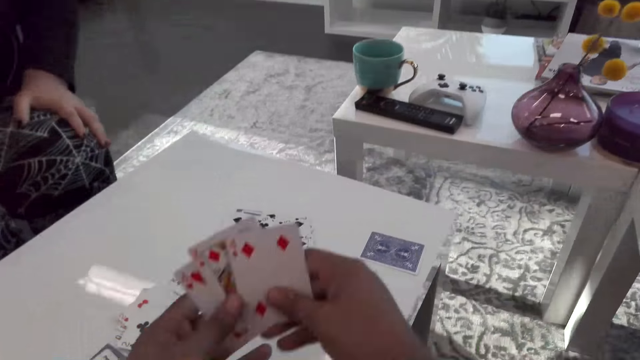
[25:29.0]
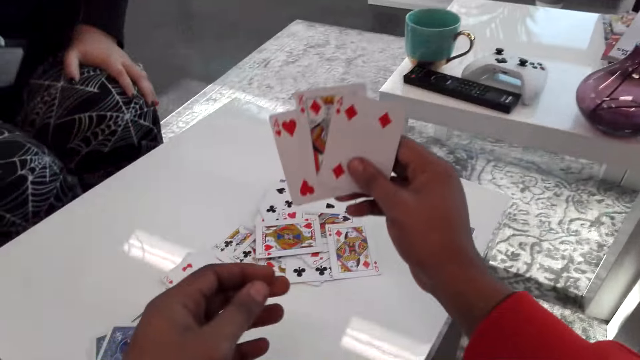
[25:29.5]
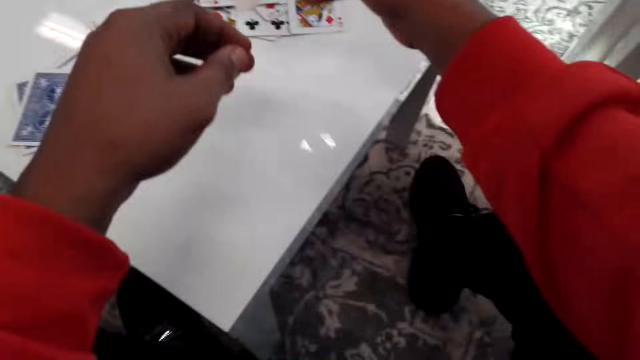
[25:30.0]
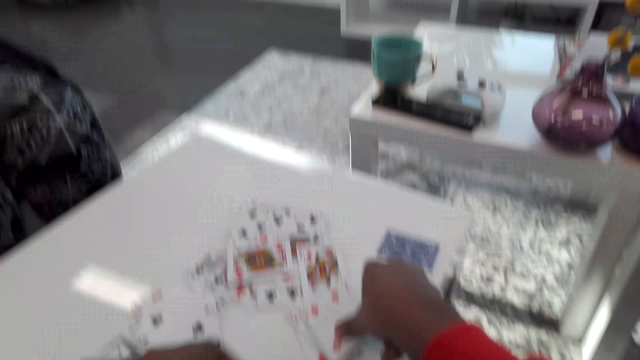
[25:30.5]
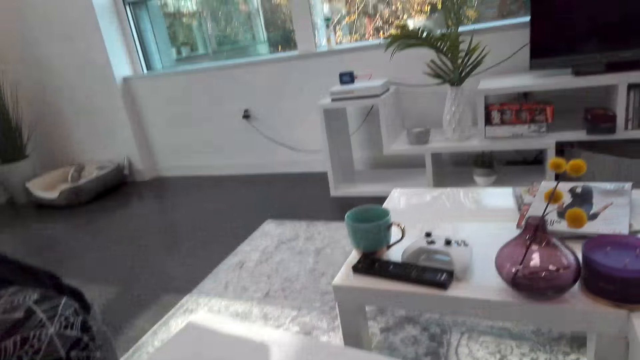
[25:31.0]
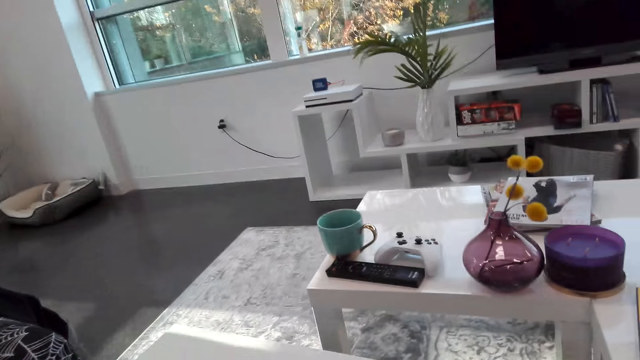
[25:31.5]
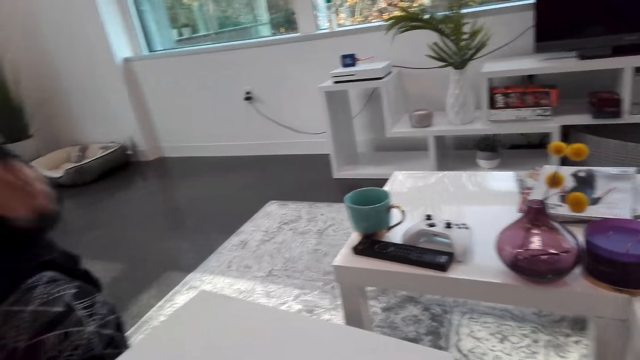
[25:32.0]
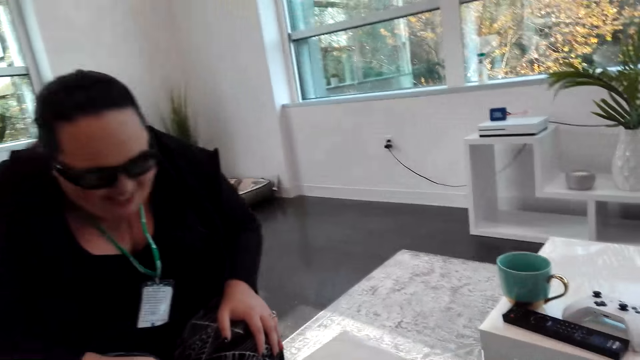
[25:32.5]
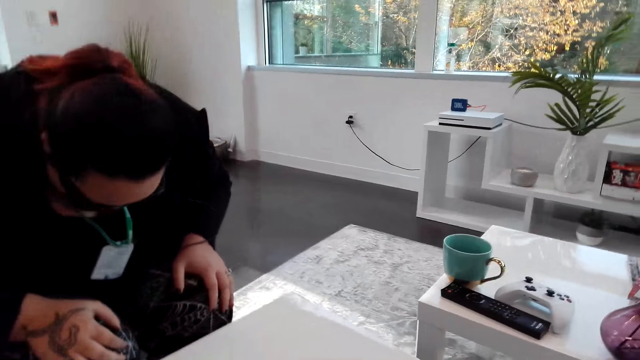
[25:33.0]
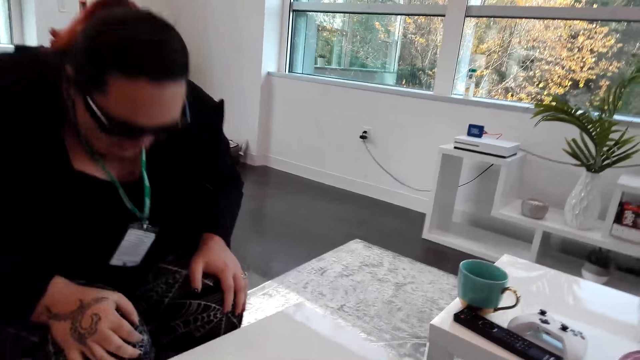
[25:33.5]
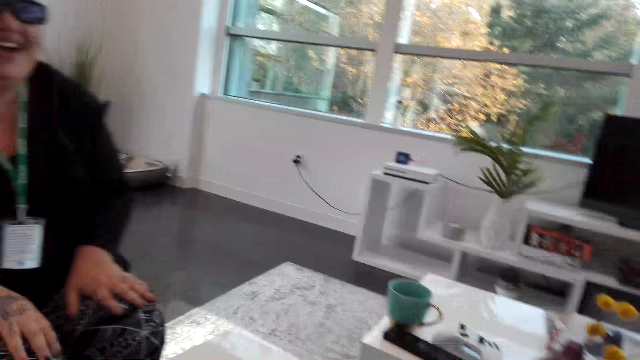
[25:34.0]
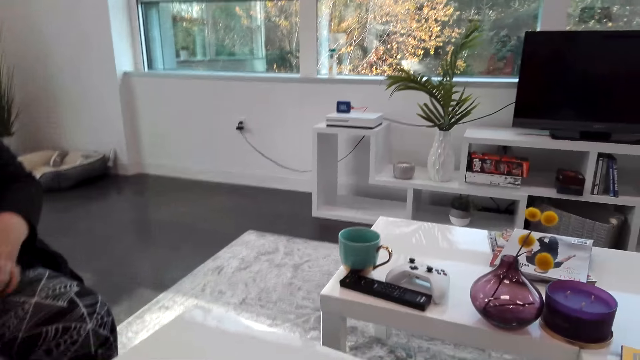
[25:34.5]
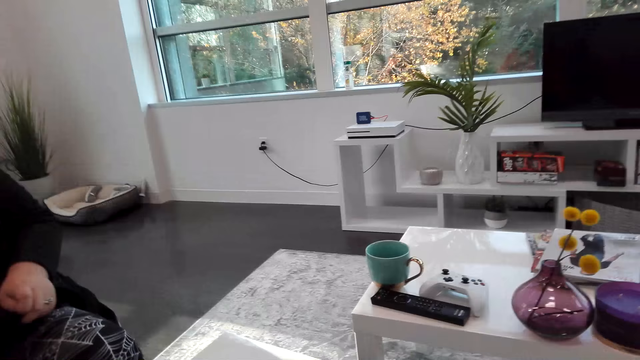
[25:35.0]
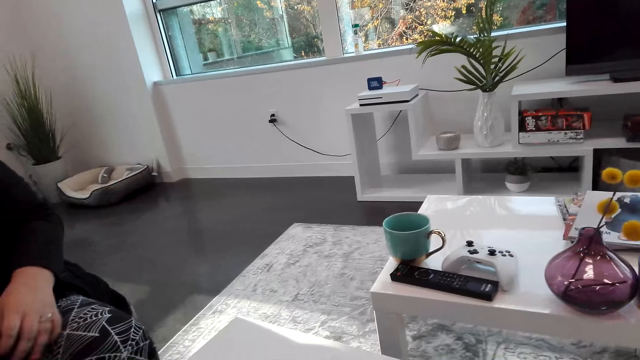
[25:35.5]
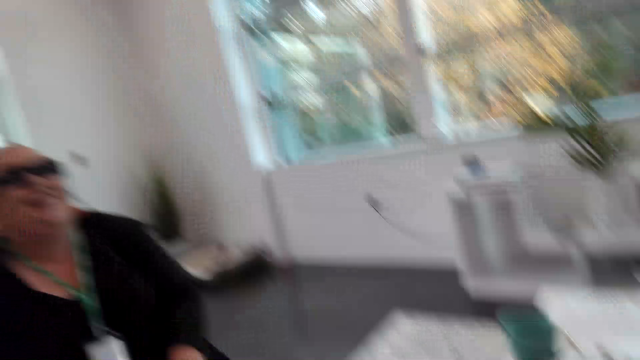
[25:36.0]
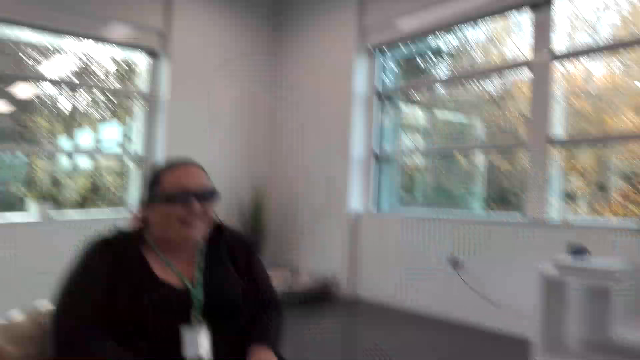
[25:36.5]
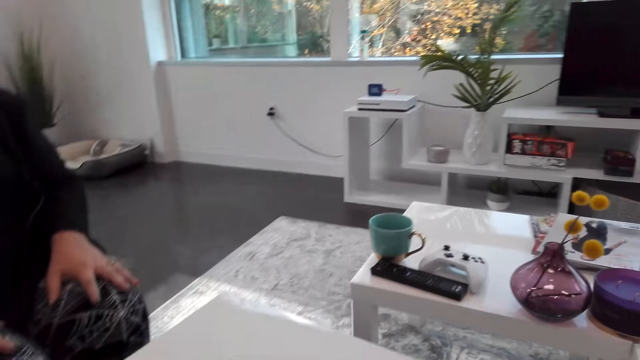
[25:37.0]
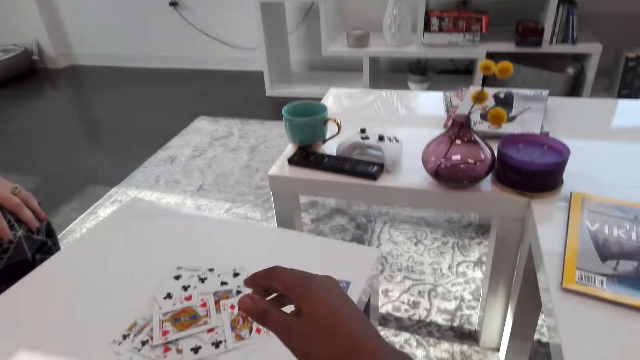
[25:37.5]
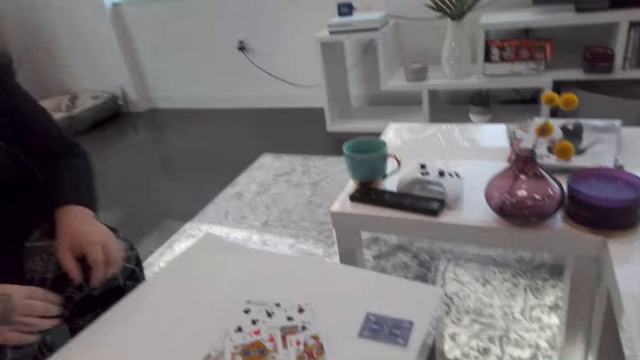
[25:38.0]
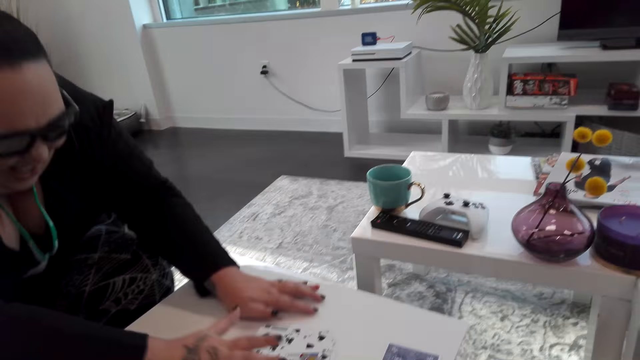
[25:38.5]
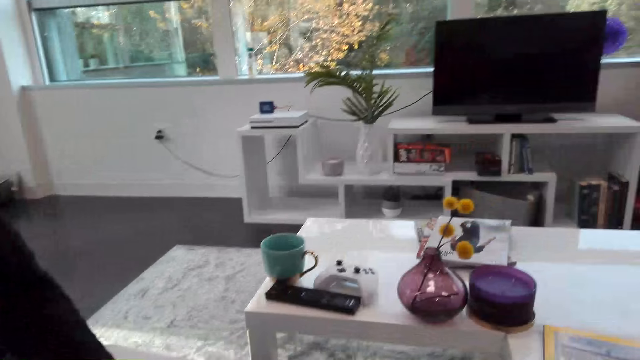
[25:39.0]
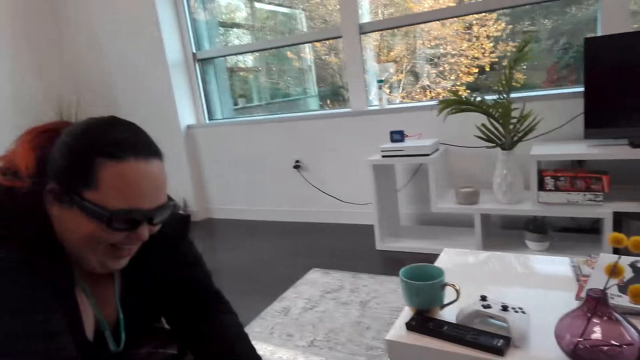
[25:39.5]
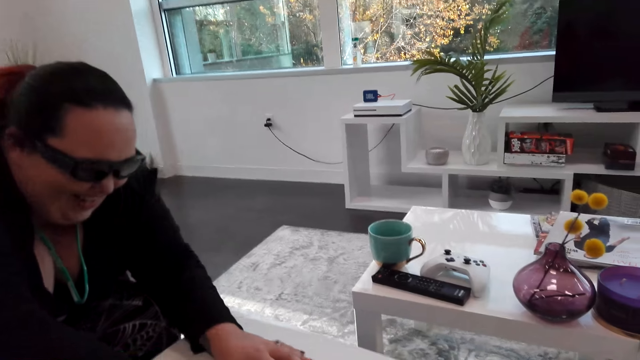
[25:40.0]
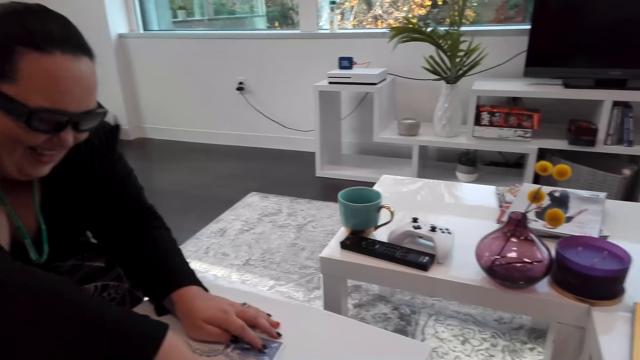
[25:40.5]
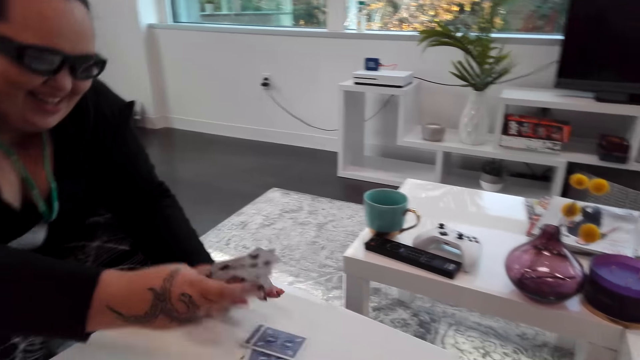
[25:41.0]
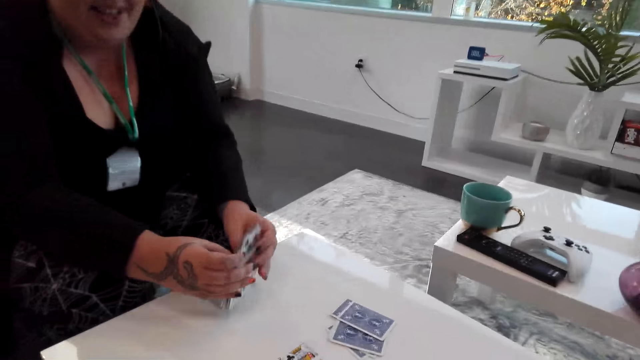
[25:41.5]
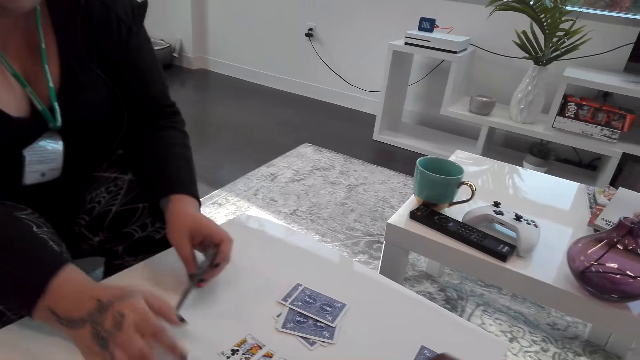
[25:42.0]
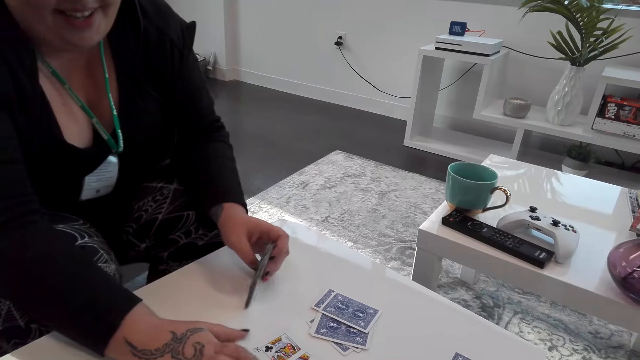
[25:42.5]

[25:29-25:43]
The camera wearer plays a card and looks around. A woman picks cards.

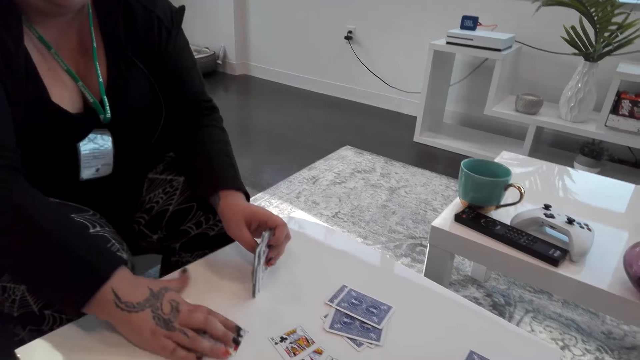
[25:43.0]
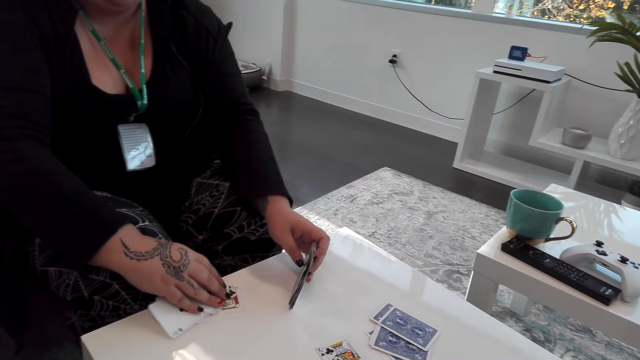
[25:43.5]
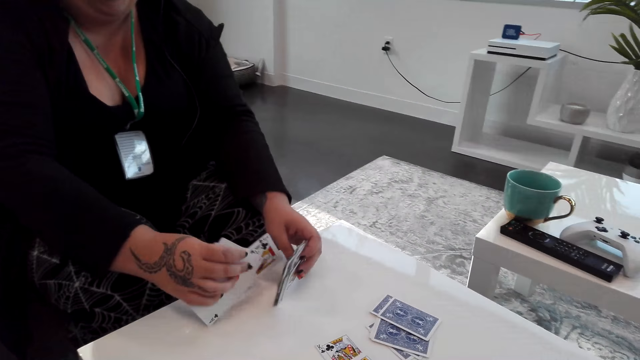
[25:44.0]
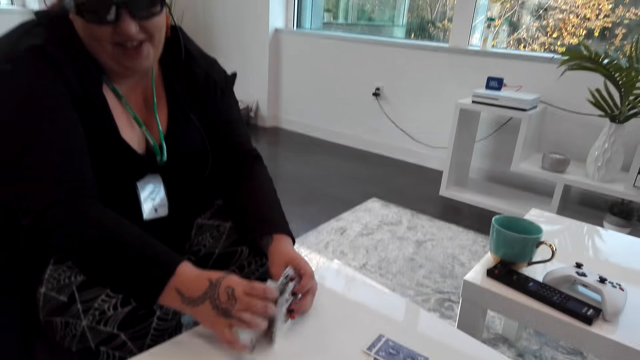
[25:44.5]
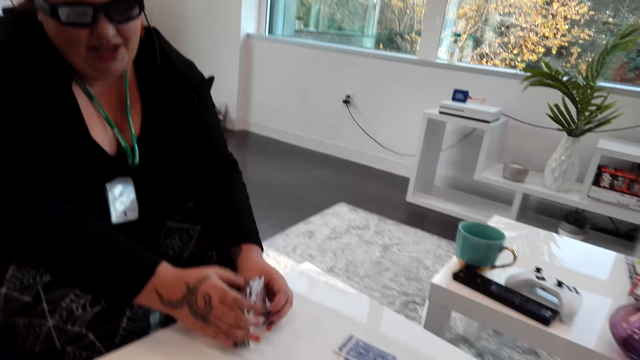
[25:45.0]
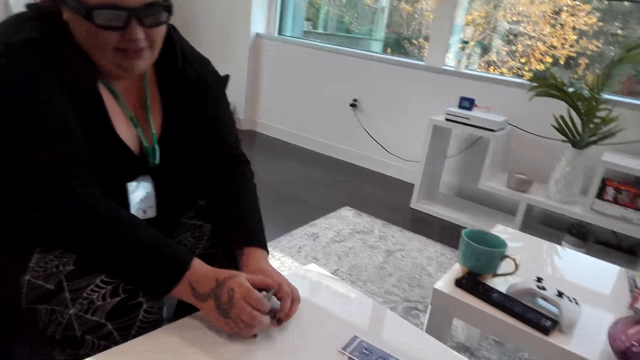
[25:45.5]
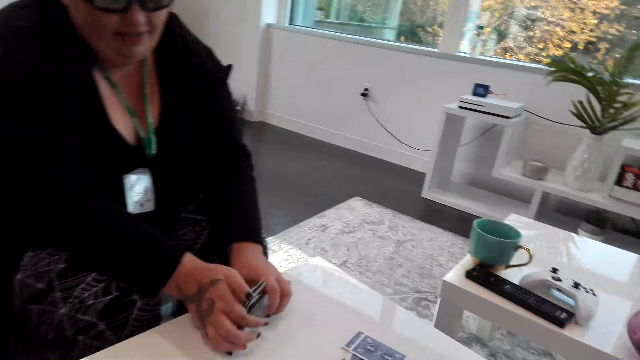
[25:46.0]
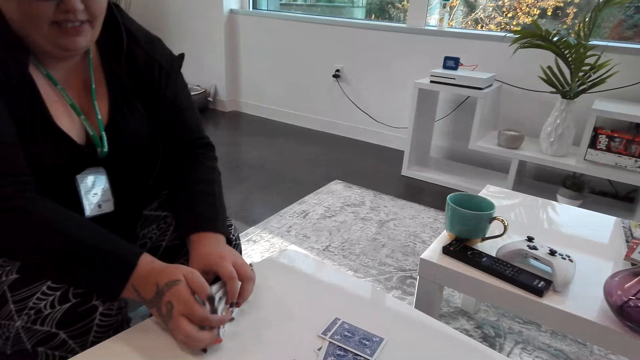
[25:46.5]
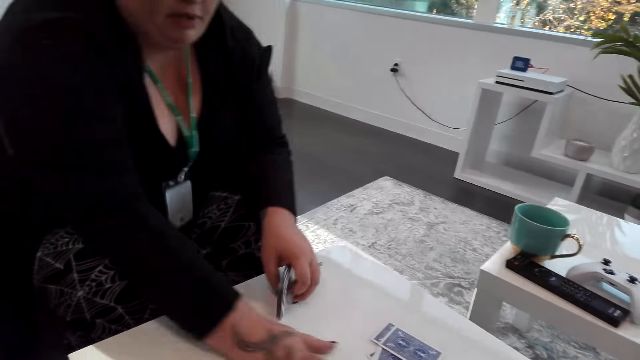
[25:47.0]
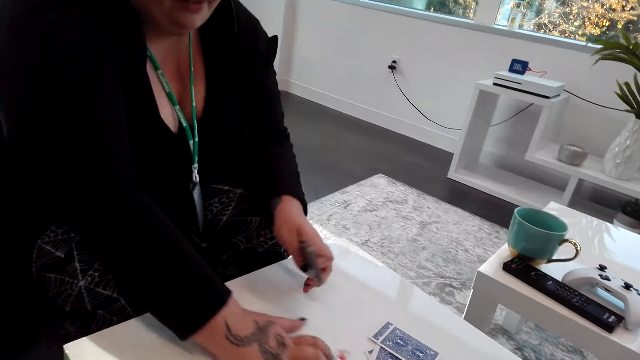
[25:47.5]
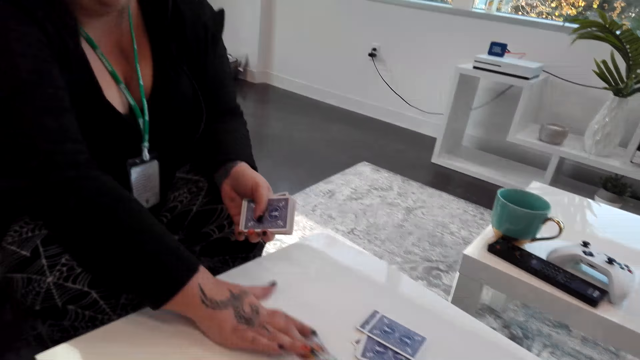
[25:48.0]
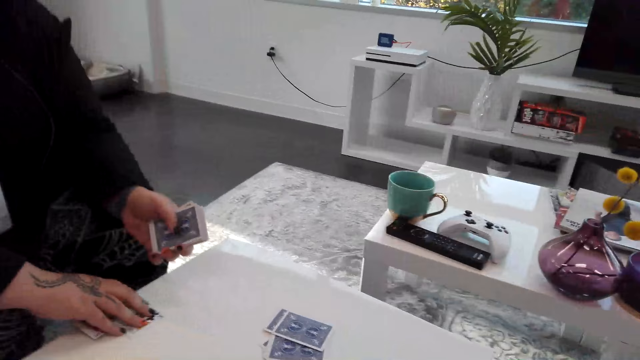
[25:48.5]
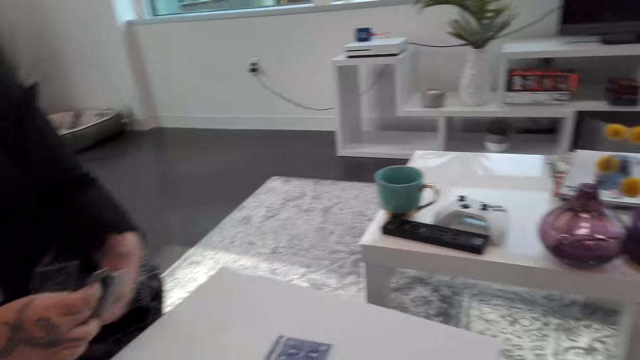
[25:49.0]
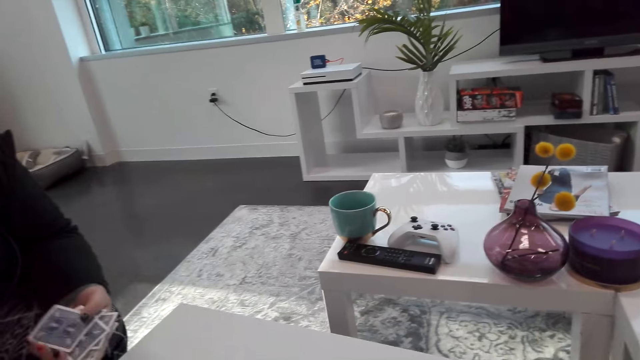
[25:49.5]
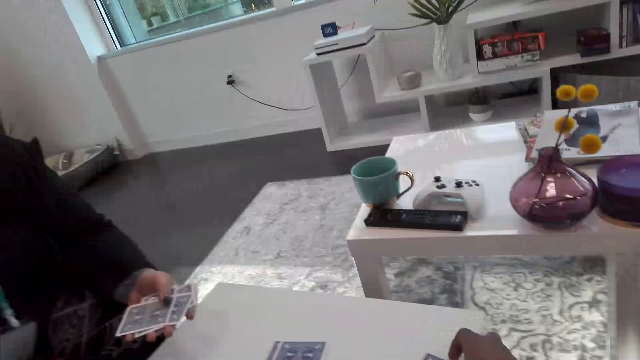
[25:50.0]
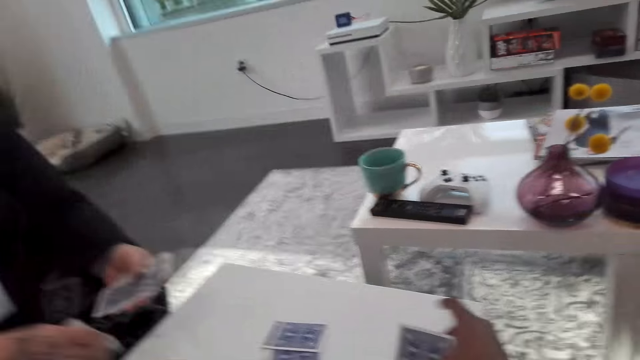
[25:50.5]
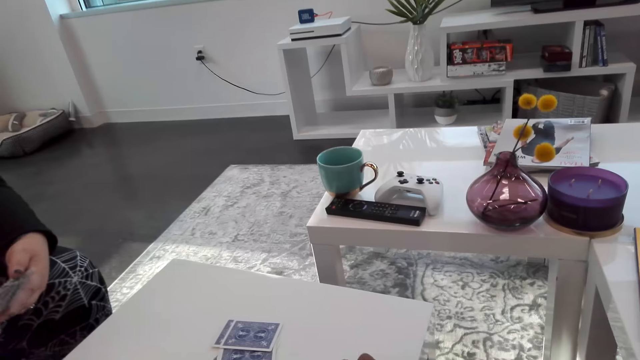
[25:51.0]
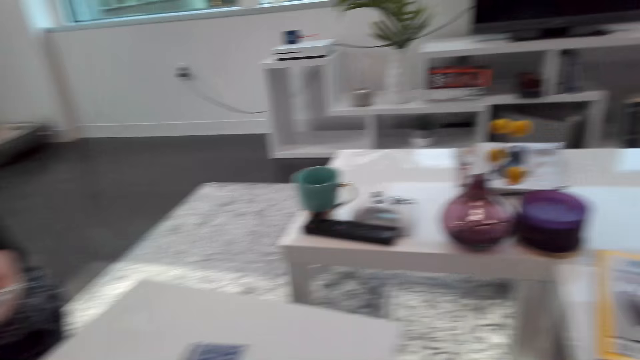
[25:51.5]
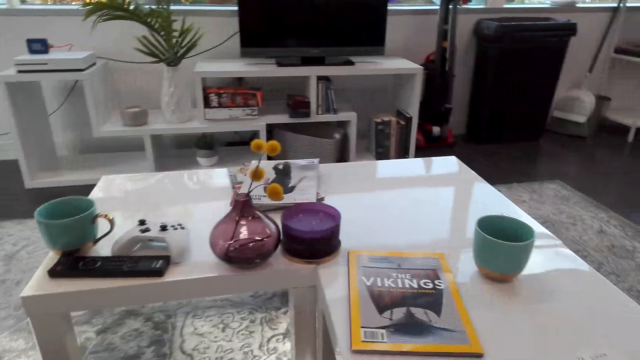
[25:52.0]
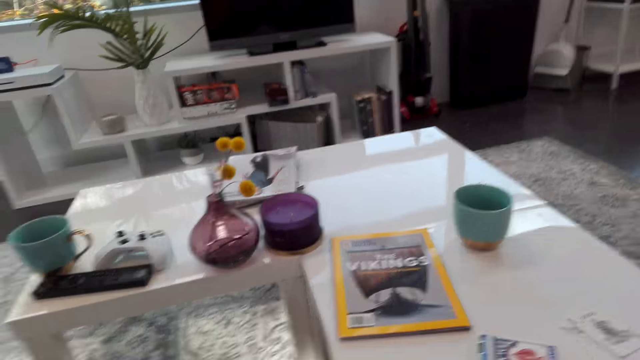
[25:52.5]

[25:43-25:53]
A person takes the cards.
